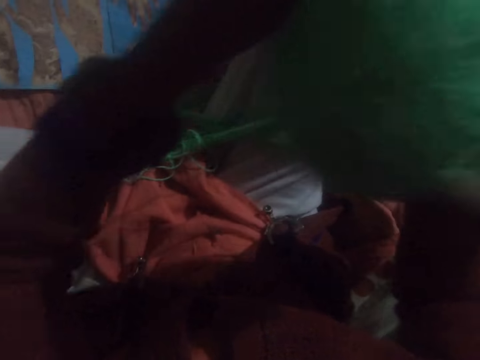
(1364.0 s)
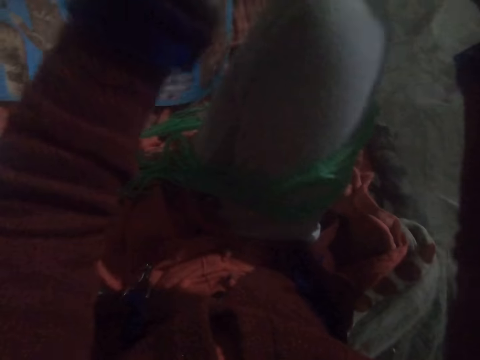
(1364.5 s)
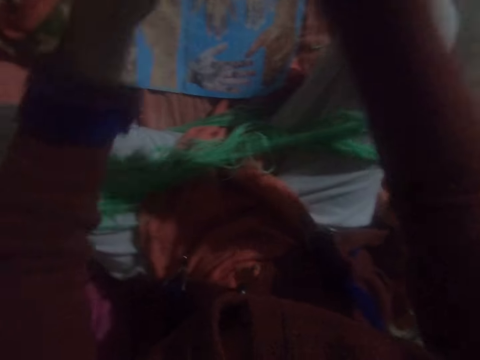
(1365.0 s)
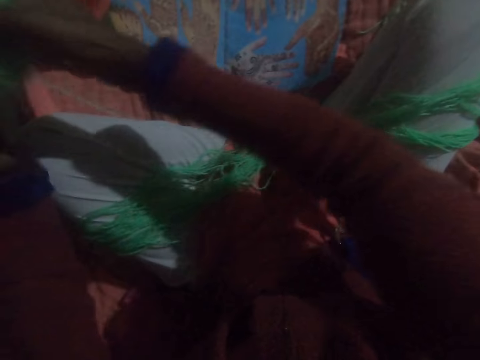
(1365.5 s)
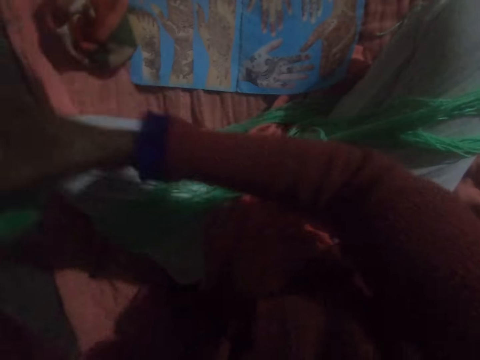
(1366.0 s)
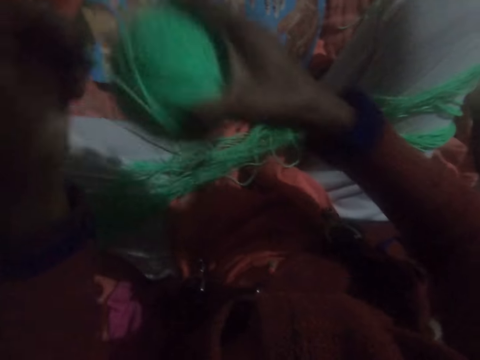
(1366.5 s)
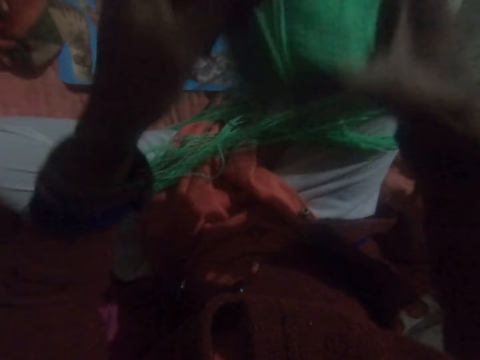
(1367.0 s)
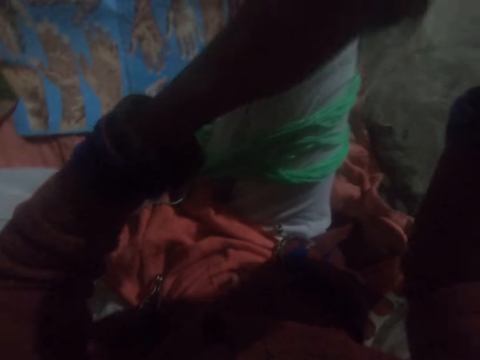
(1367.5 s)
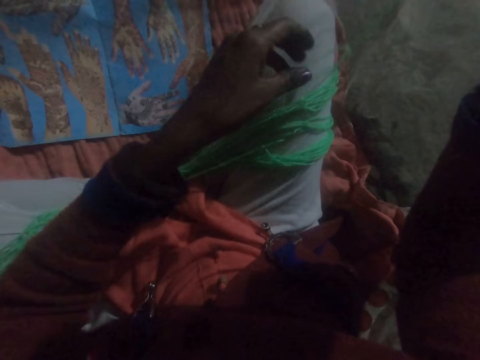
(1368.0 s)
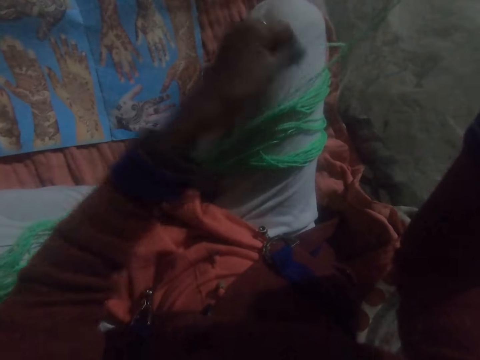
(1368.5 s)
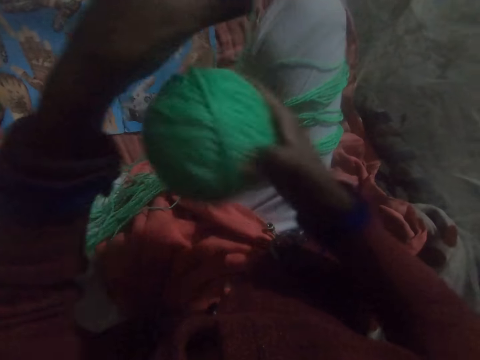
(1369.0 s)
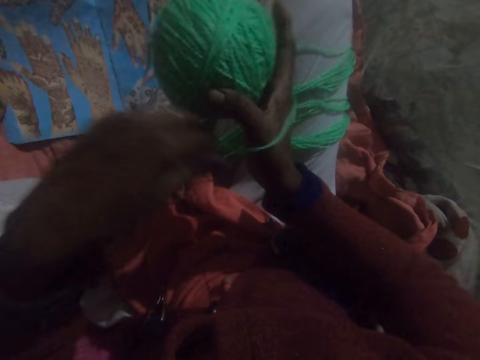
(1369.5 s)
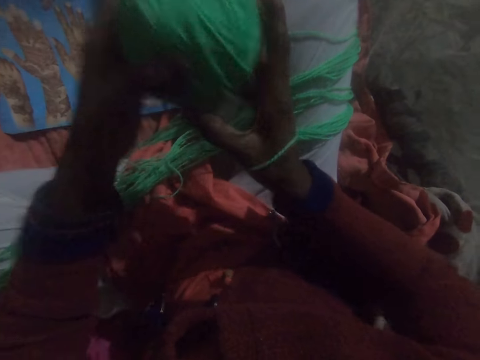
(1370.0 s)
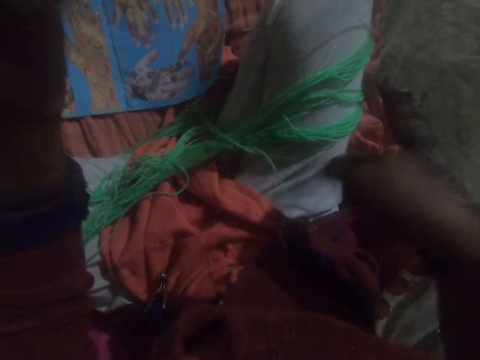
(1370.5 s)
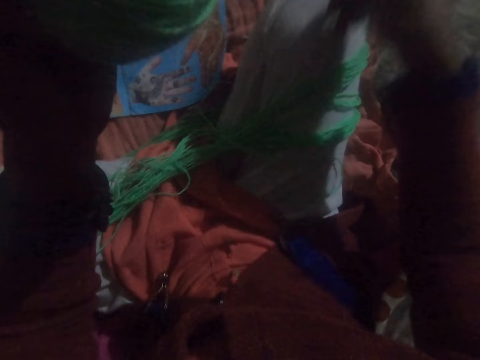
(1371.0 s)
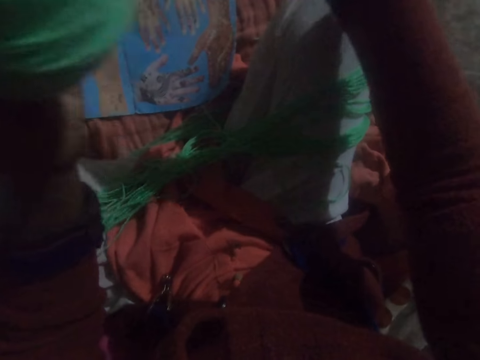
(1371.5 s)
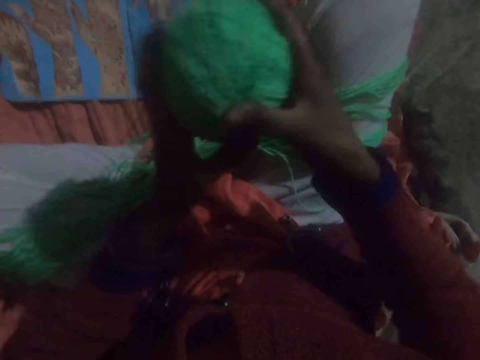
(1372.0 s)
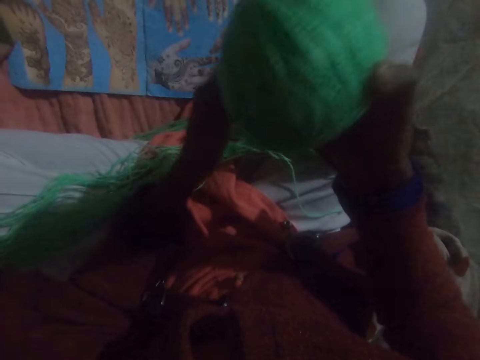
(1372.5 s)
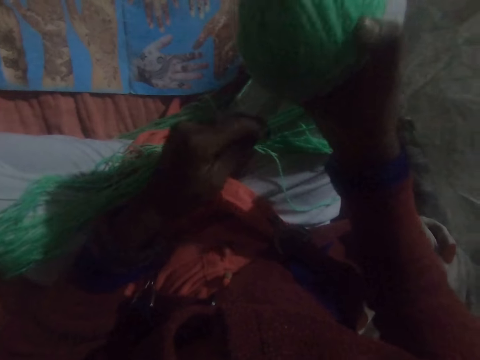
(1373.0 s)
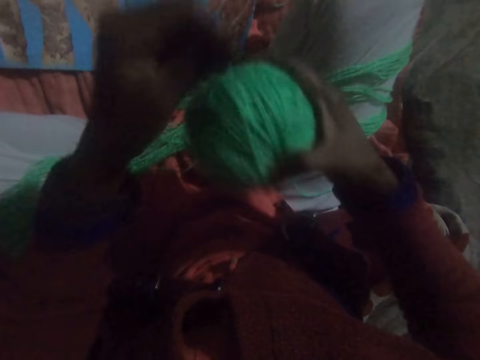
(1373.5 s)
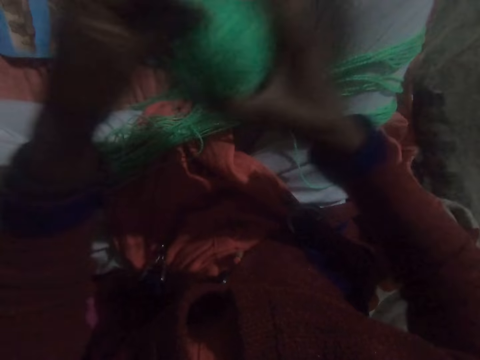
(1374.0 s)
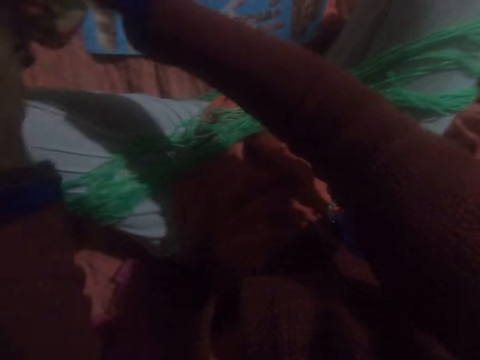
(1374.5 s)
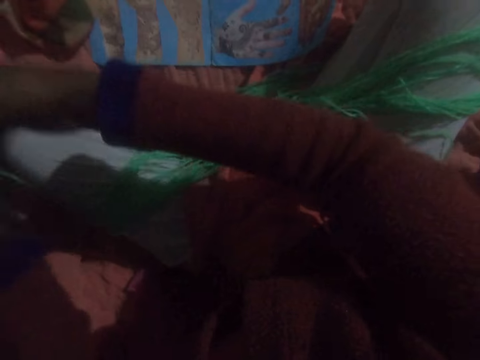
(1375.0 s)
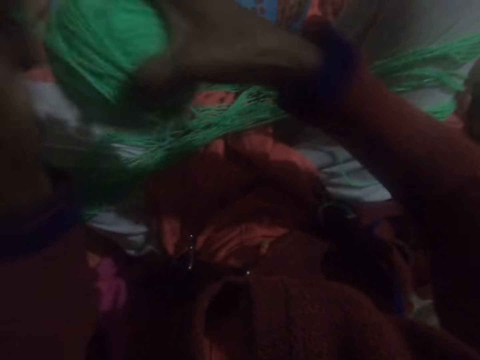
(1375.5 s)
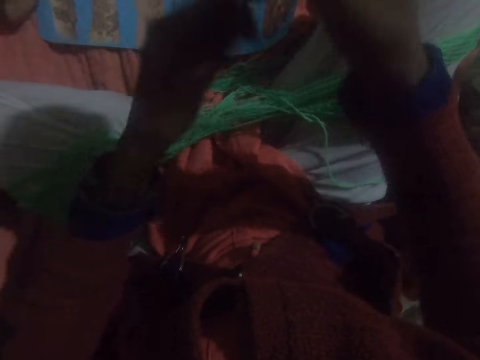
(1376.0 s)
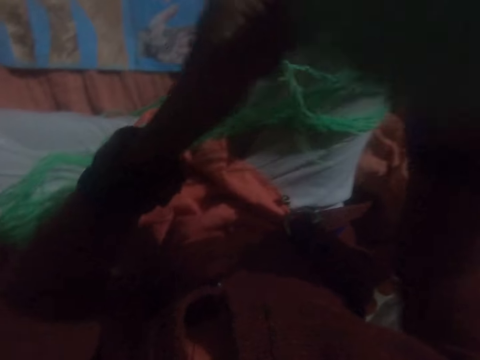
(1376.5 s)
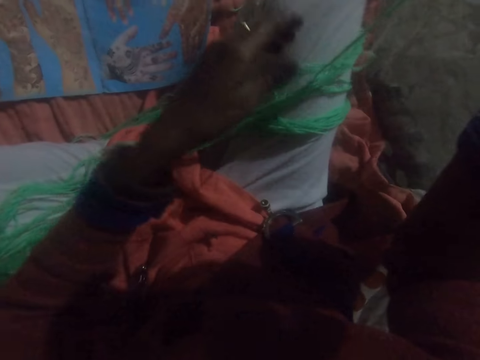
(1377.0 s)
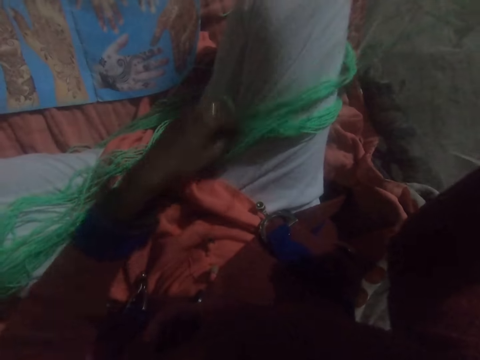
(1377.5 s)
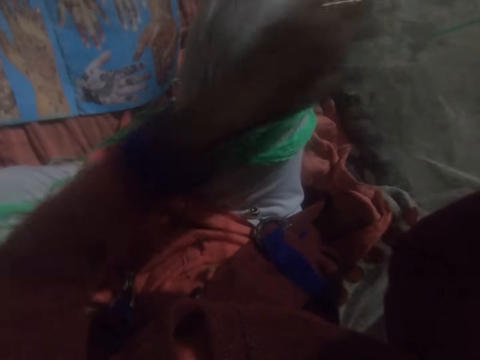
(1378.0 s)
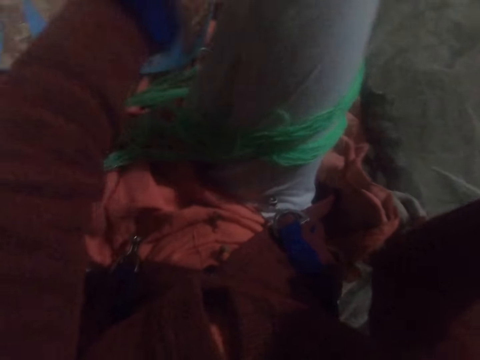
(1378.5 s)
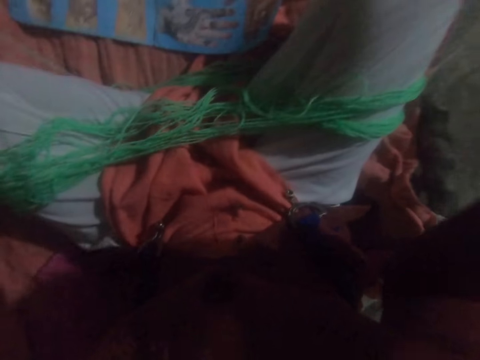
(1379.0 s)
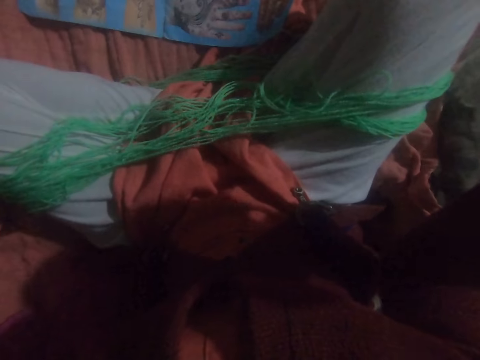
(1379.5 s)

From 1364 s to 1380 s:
The camera wearer adjusts the thread and passes a ball of yarn under the thread. He untangles the yarn. He adjusts the thread. He winds the yarn from his legs into the ball. He adjusts the thread.

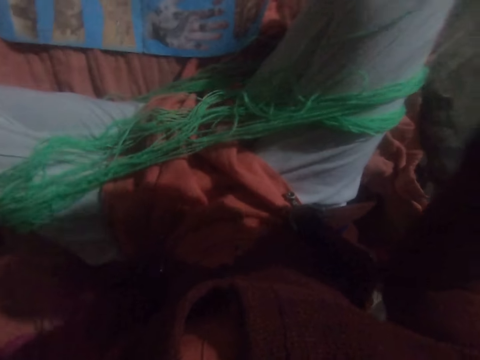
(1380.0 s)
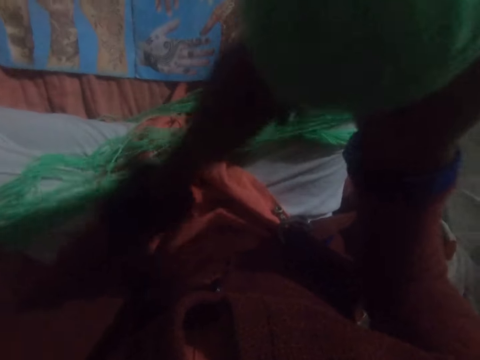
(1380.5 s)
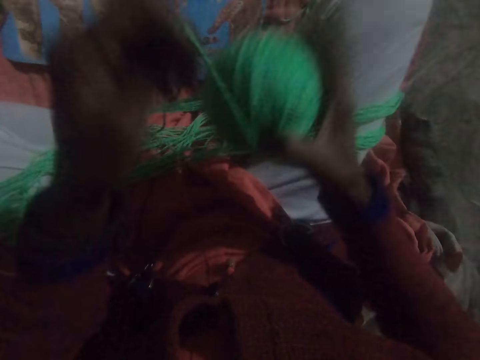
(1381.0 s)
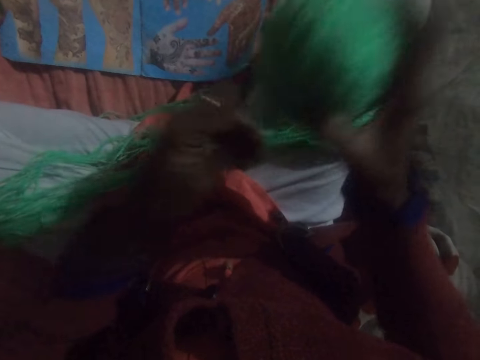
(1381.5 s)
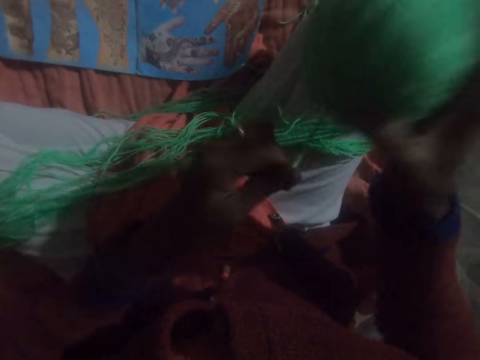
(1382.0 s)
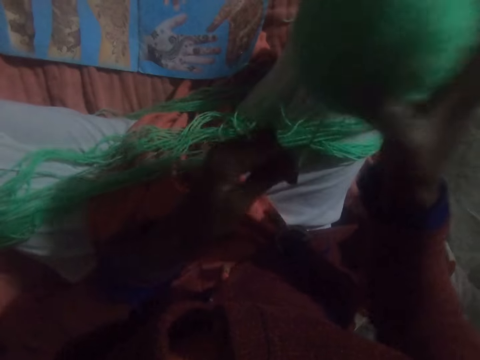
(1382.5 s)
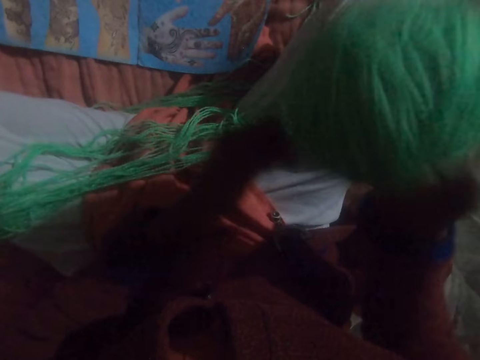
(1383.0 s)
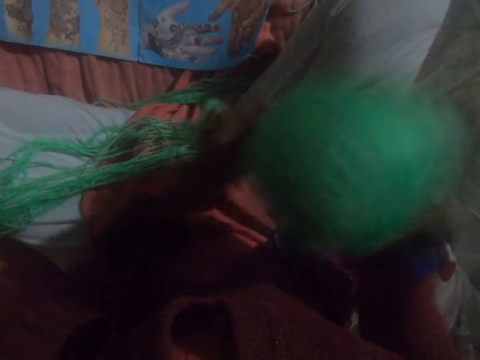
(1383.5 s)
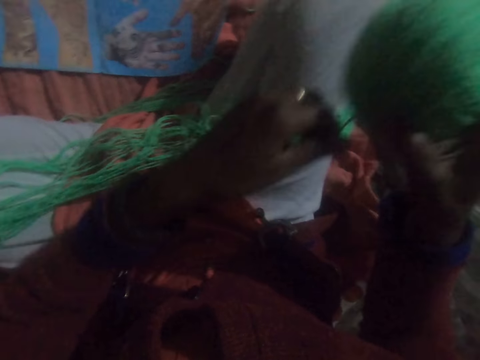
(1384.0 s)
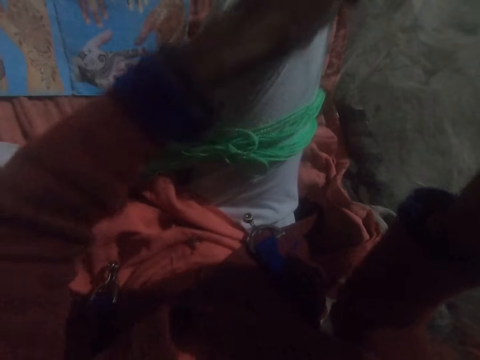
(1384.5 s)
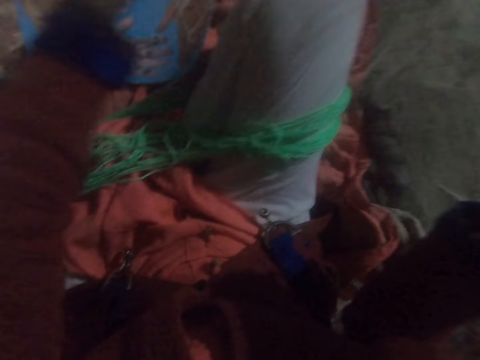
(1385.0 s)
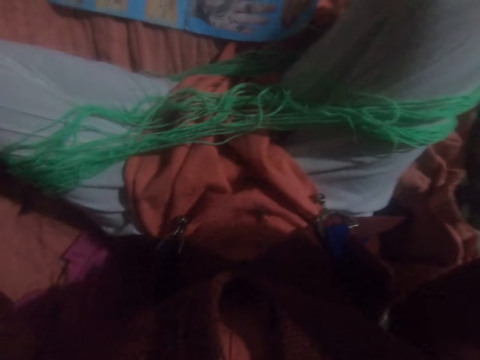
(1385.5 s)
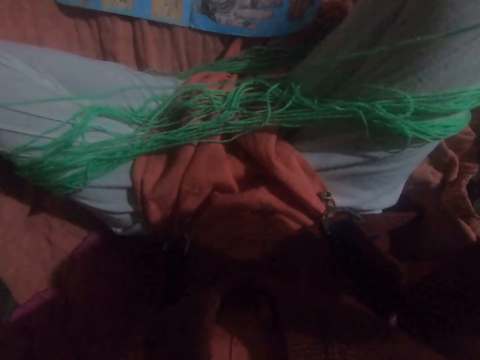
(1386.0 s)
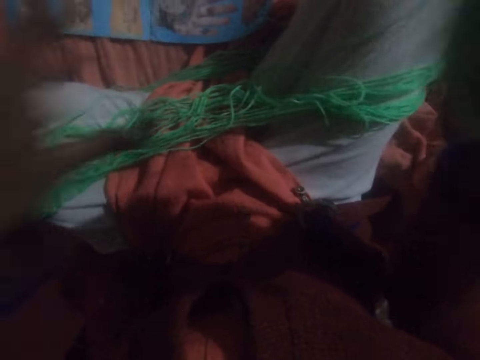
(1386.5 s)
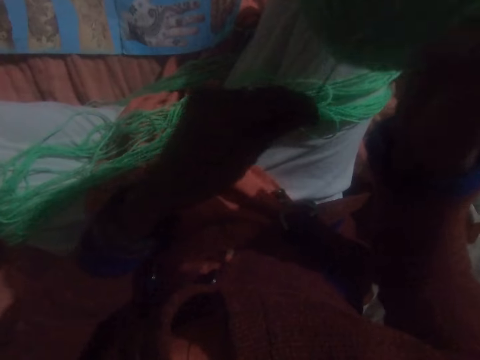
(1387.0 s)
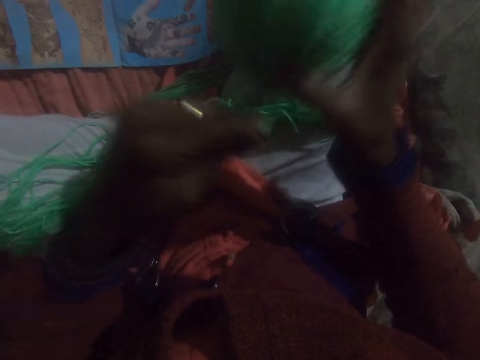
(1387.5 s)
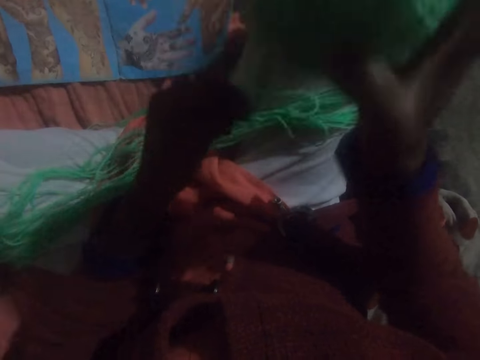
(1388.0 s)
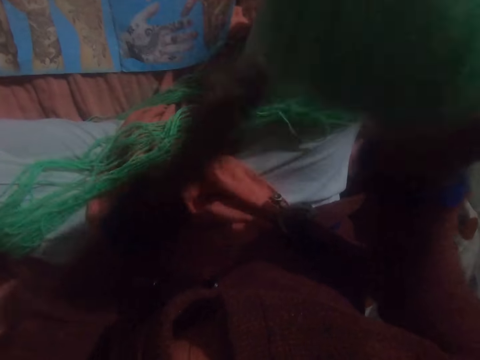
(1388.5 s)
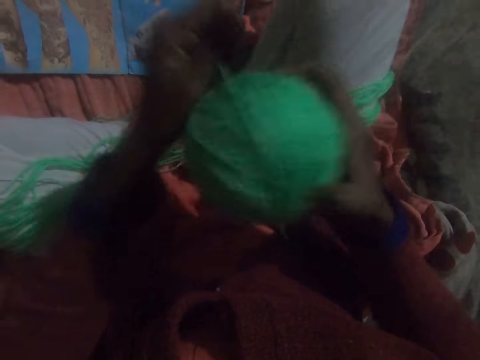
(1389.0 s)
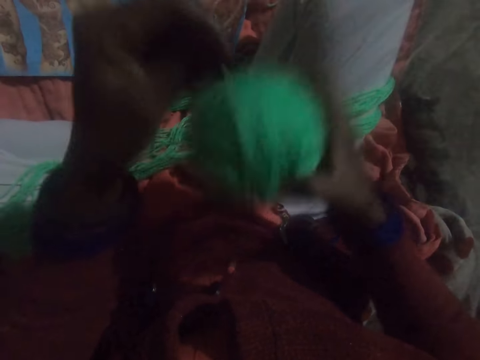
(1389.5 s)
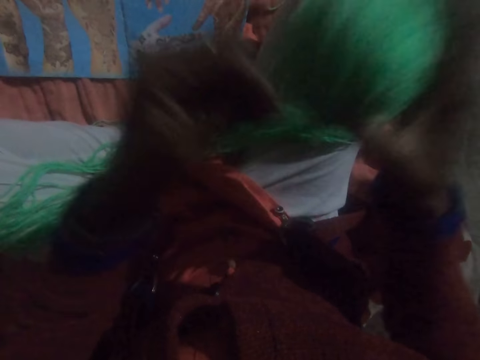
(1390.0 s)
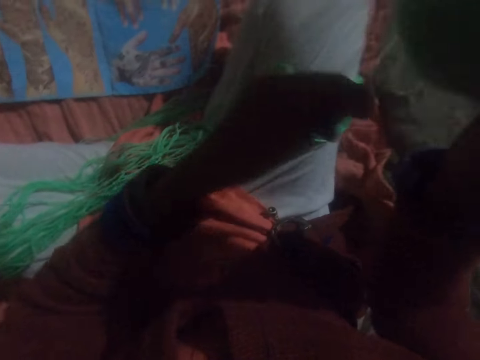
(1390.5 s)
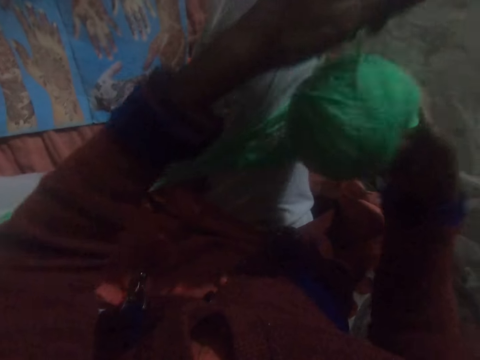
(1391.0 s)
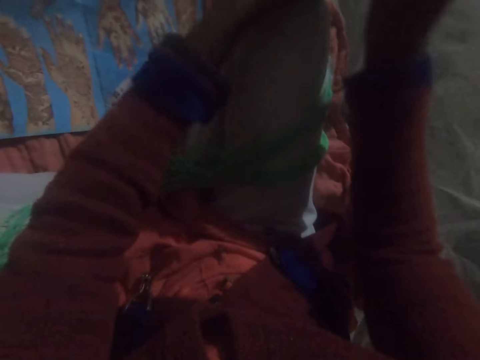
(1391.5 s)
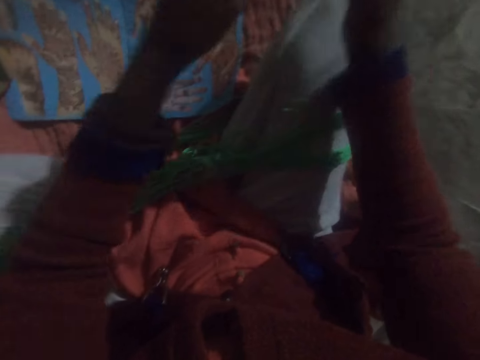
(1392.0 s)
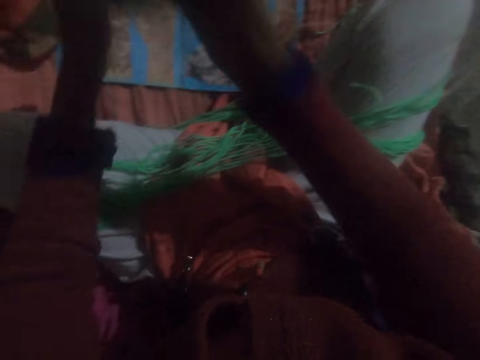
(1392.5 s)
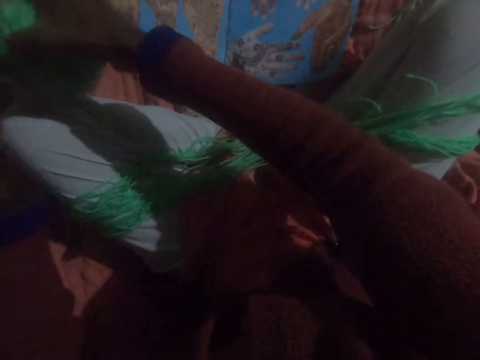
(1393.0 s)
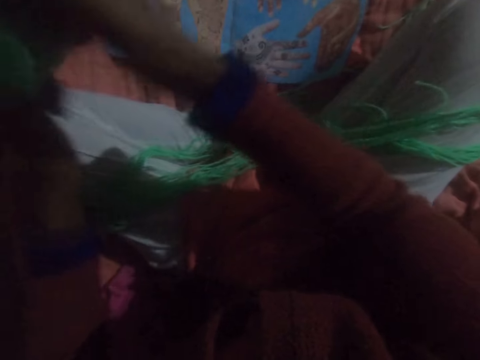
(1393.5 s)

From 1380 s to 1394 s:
The camera wearer runs round a thread to a ball of yarn. They adjust the thread. They run round the thread to the ball of yarn.
